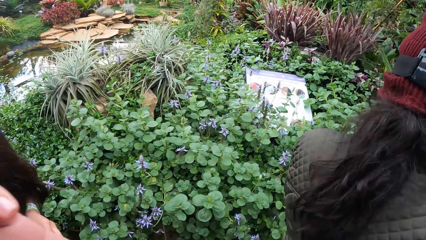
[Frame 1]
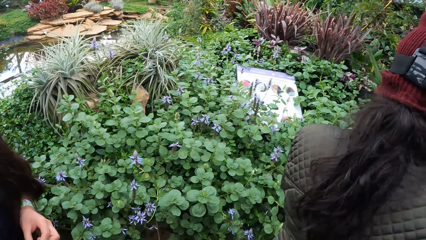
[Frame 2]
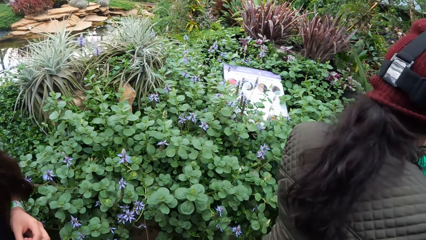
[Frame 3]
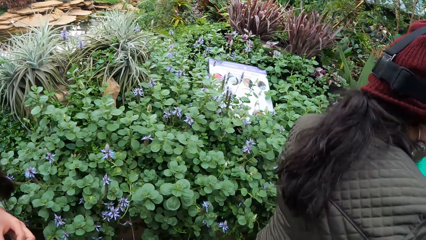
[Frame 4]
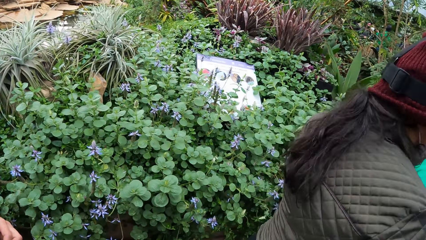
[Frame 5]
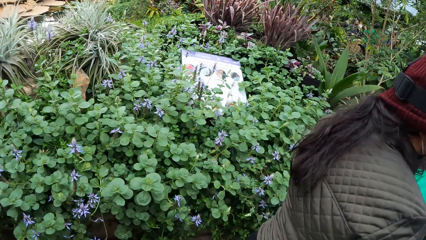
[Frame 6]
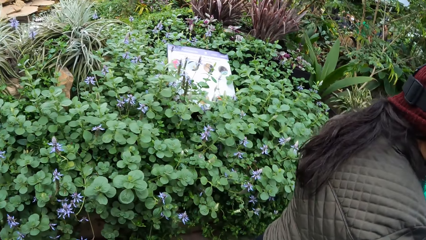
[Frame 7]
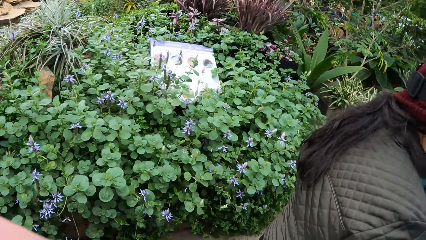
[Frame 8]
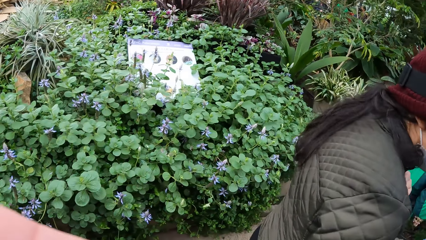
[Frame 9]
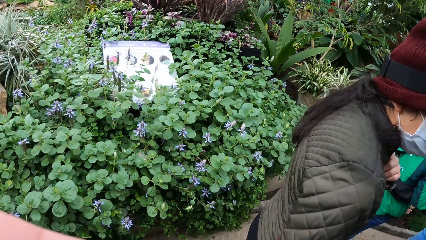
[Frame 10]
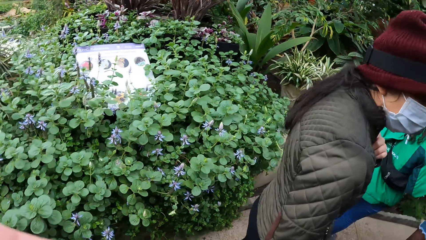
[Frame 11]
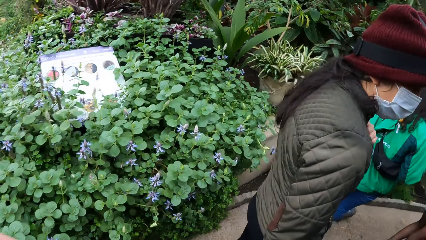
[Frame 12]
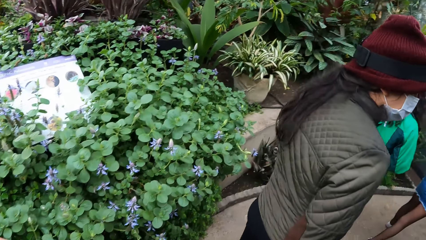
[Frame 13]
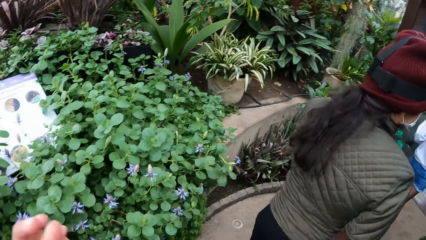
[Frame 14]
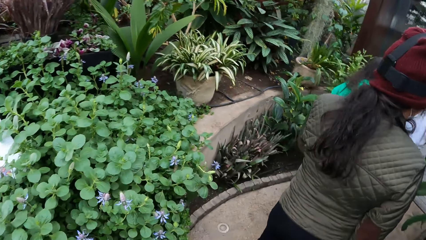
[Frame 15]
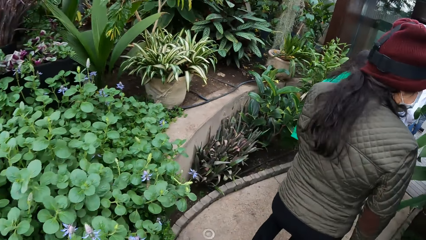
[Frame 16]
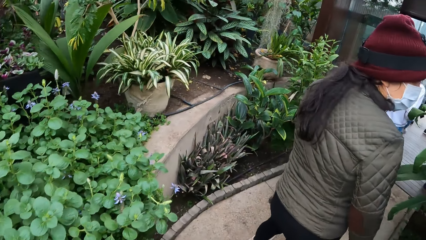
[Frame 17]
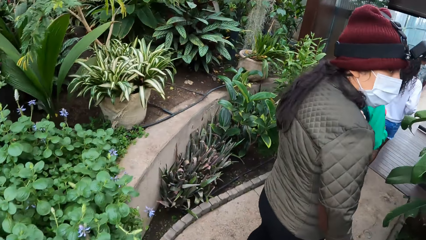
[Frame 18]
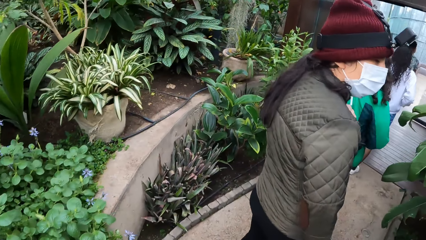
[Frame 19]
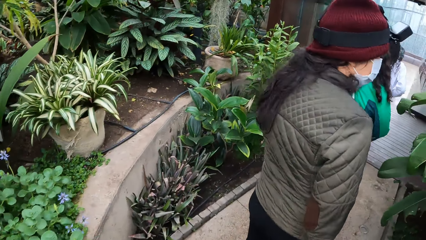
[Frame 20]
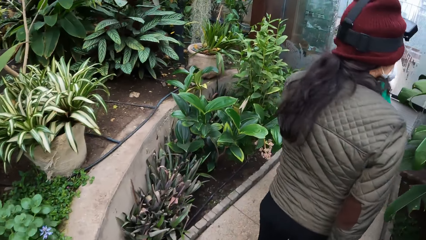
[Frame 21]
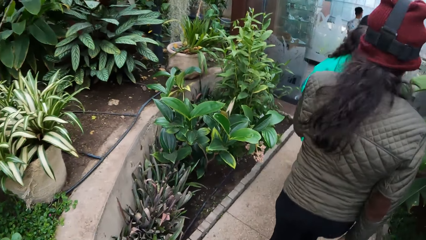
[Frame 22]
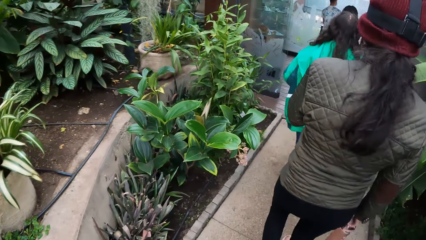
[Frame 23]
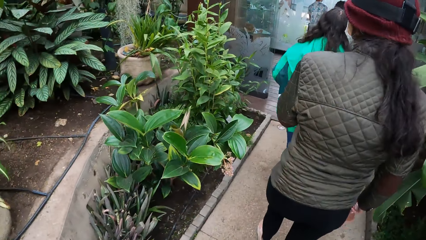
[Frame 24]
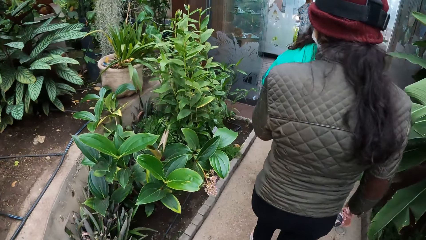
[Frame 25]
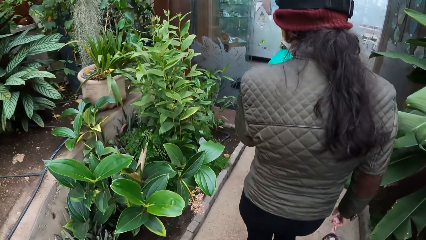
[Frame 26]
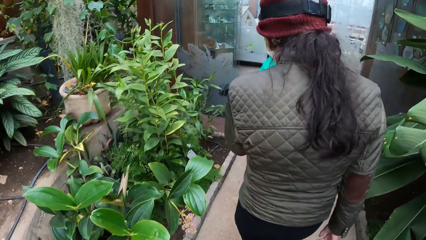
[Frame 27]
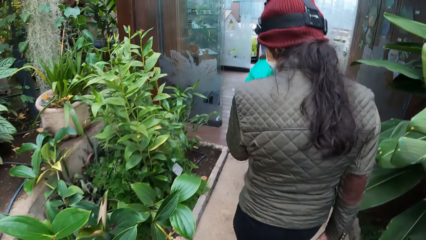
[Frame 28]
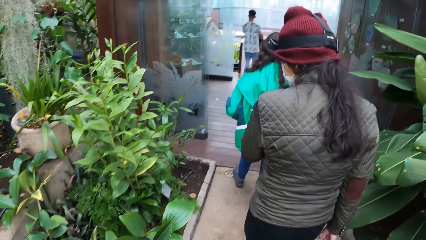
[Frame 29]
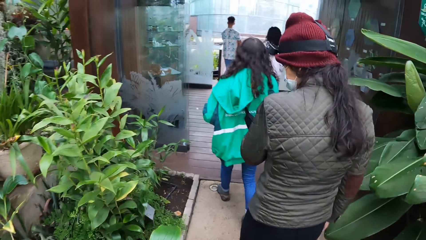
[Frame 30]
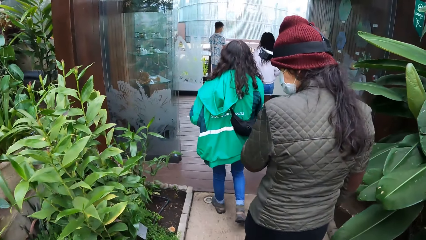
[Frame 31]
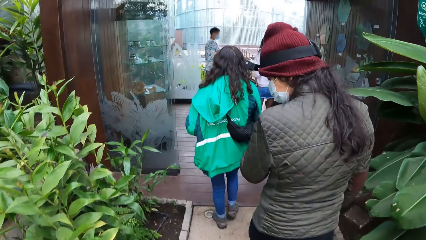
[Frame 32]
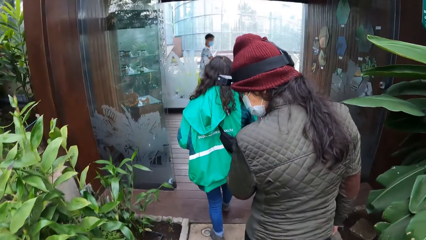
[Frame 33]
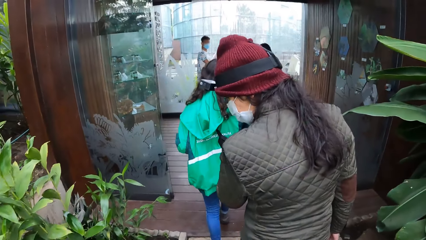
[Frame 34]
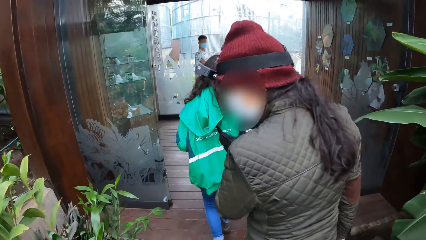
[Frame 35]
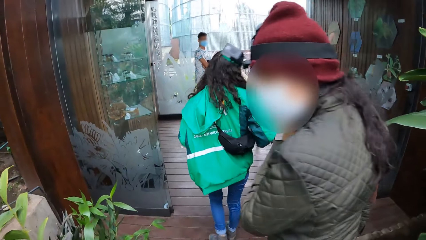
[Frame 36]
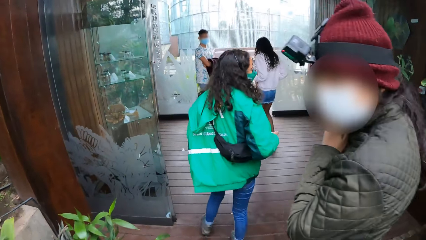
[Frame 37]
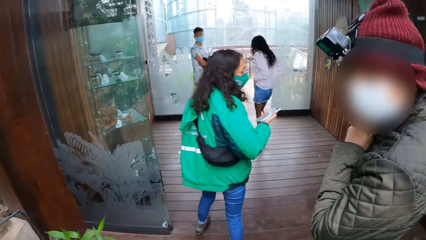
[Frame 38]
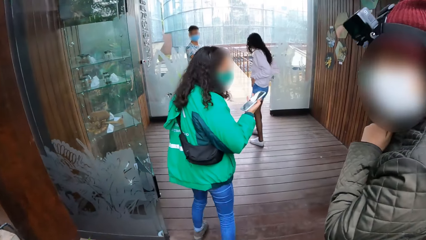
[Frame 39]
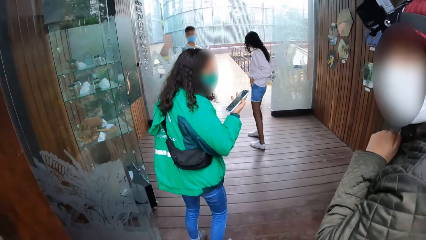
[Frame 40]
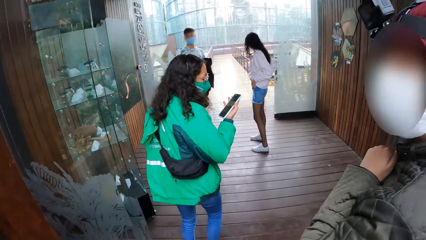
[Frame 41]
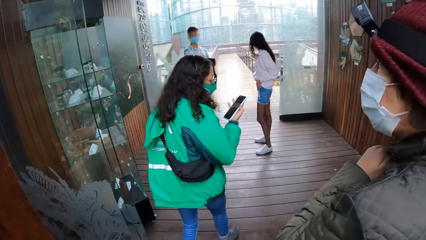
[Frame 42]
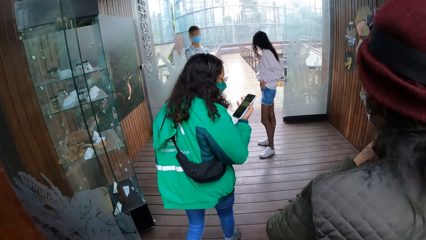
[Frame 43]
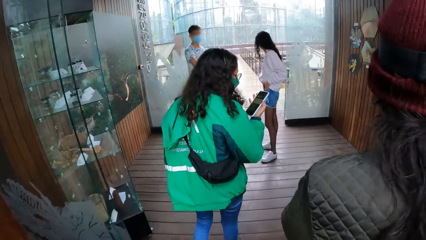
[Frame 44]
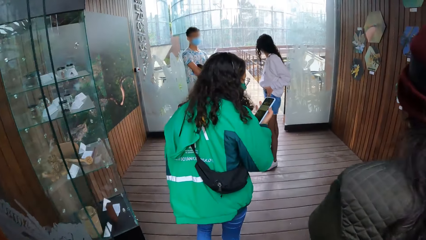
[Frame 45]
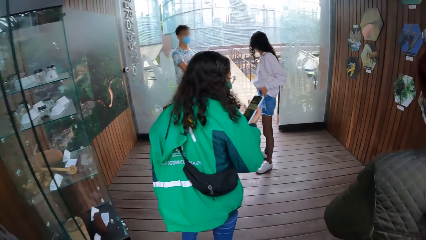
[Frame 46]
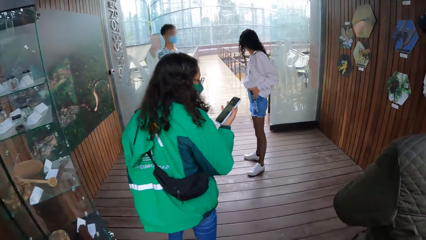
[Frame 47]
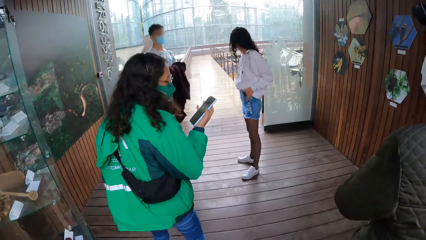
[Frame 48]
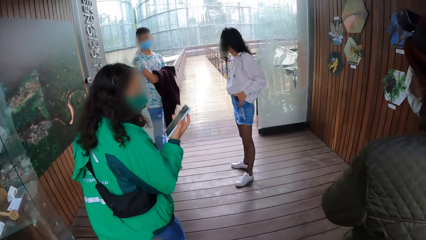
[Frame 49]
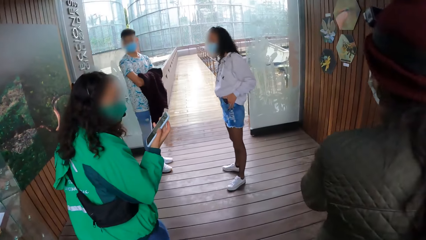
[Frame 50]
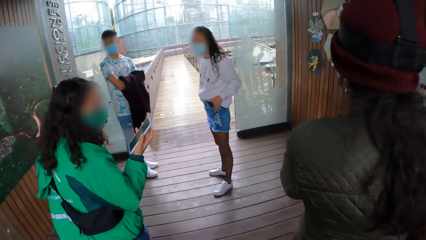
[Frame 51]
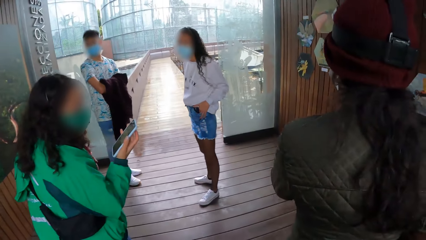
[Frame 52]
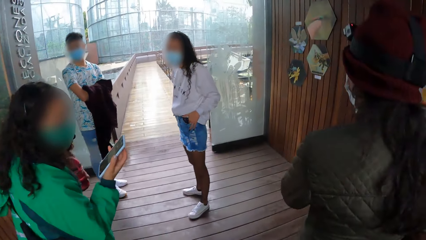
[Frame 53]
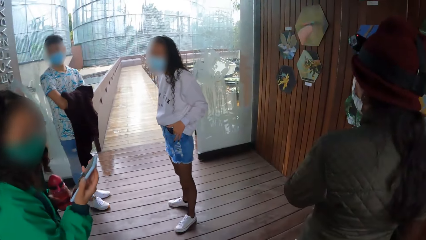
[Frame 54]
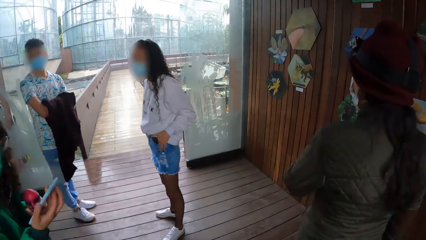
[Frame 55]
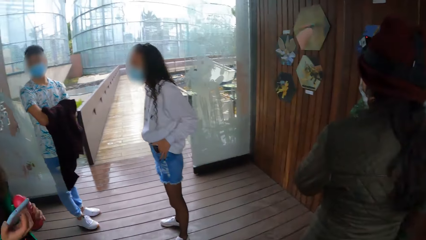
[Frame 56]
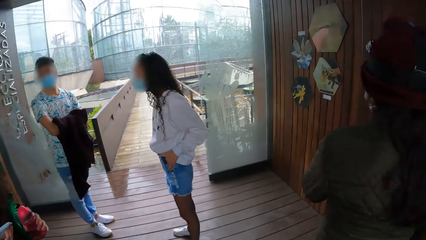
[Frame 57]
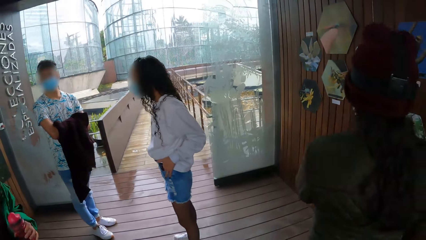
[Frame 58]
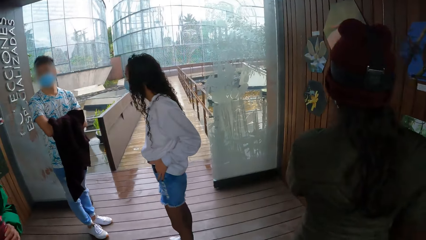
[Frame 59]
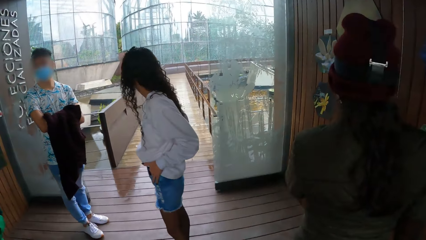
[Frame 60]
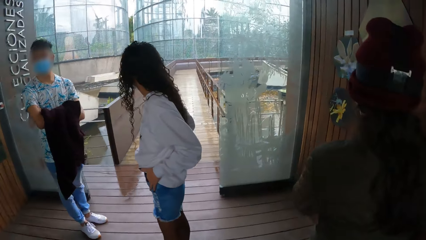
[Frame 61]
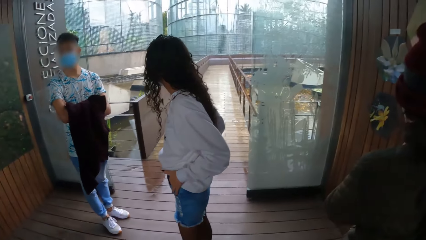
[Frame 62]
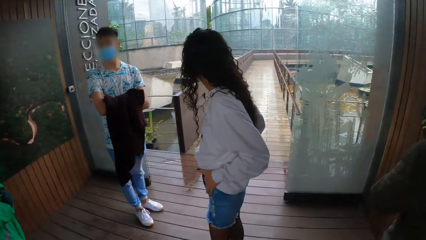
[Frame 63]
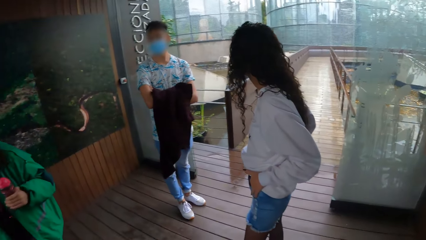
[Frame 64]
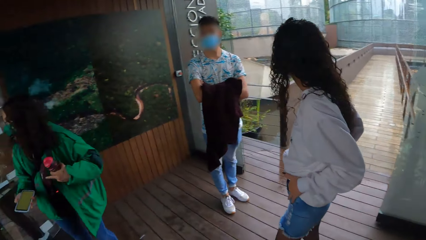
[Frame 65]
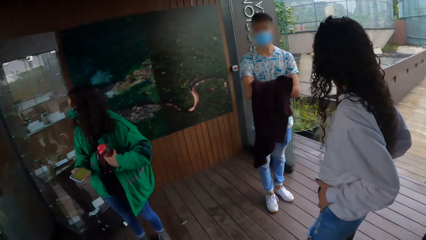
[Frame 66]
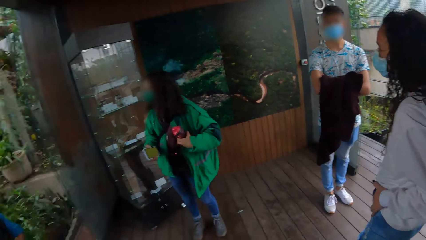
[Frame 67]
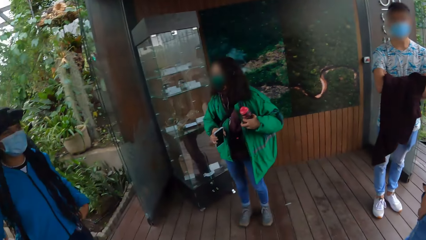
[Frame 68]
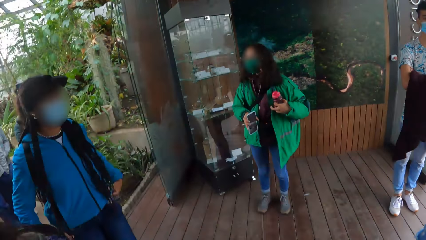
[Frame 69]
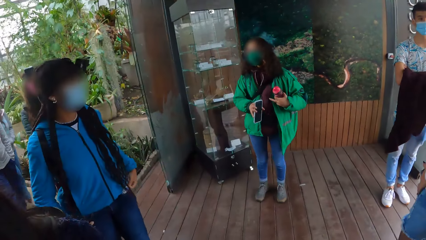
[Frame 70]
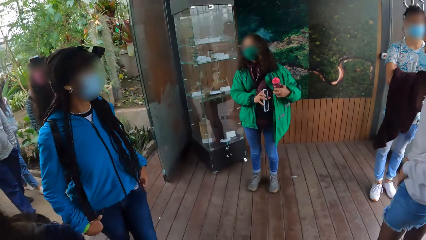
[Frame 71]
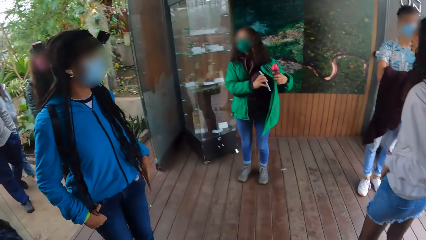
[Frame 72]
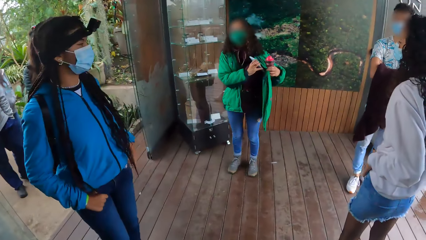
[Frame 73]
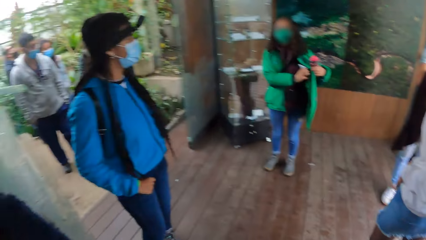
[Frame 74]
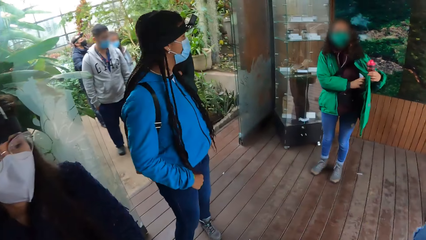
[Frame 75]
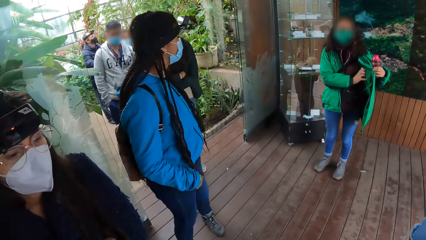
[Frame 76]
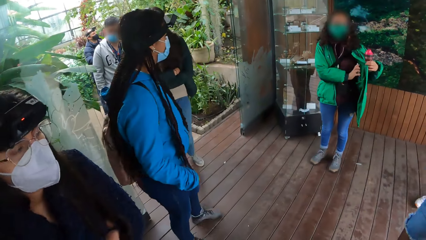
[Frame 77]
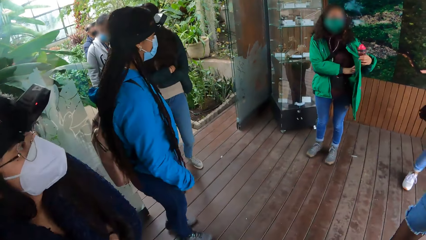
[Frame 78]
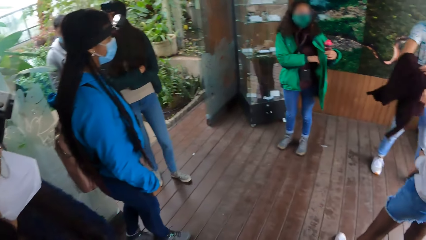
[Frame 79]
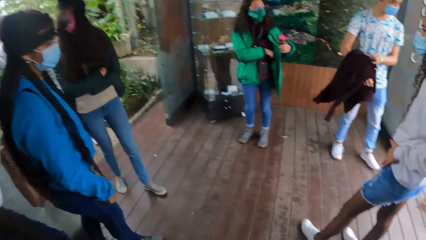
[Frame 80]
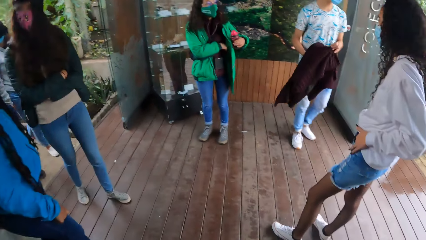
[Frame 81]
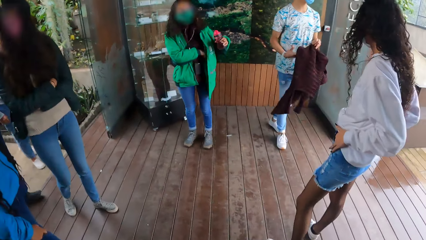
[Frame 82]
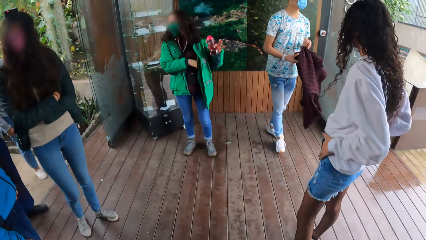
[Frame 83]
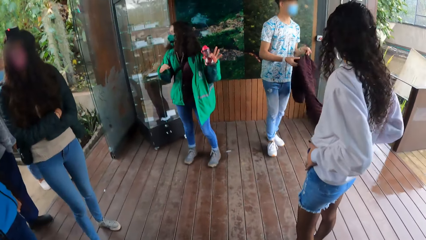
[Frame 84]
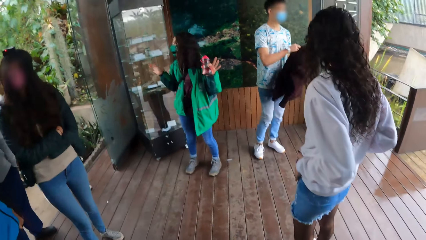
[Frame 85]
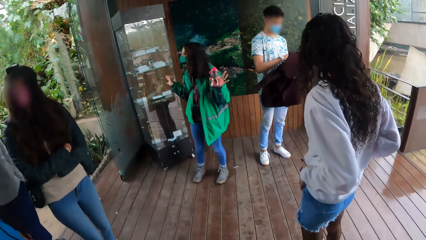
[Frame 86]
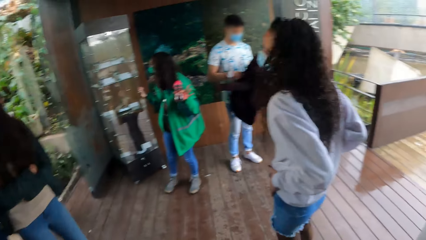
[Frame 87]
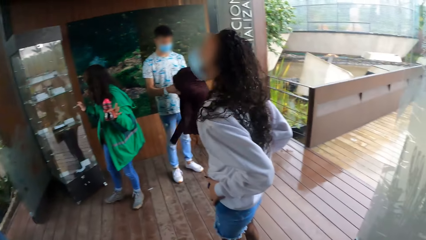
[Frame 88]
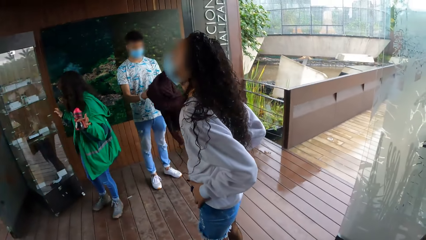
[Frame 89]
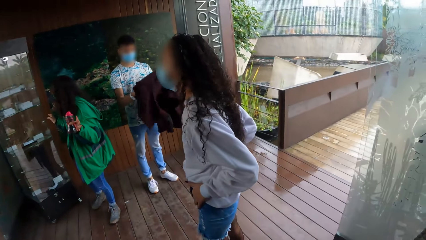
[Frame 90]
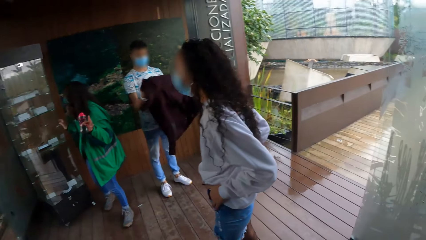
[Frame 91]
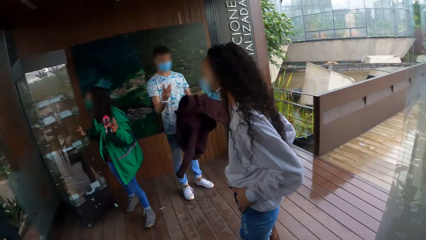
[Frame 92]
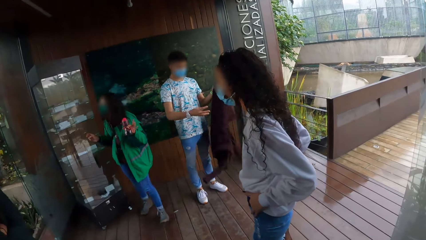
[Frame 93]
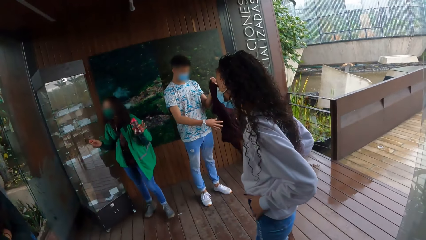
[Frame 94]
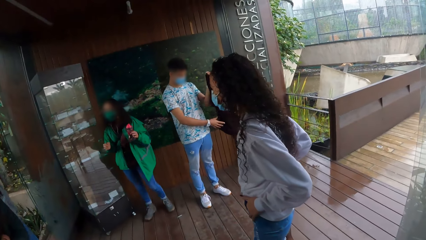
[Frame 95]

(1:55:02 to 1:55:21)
The camera wearer walks around. The woman leads the camera wearer and the group of people from the garden into an exhibition room. The woman holds a phone in her right hand. The camera wearer and the group of people step into the exhibition room from the garden. The camera wearer looks around. The woman puts the phone into her jacket's pocket with her right hand. The woman lectures the camera wearer and the group of people in the exhibition room.
